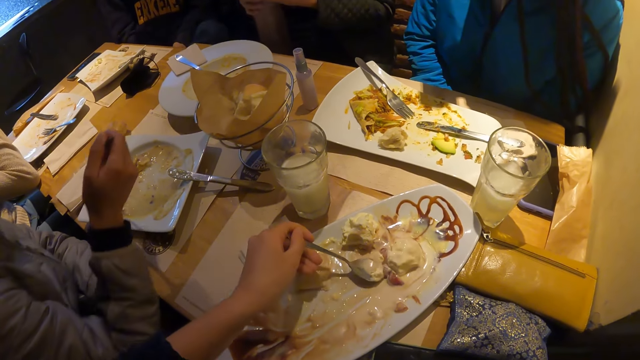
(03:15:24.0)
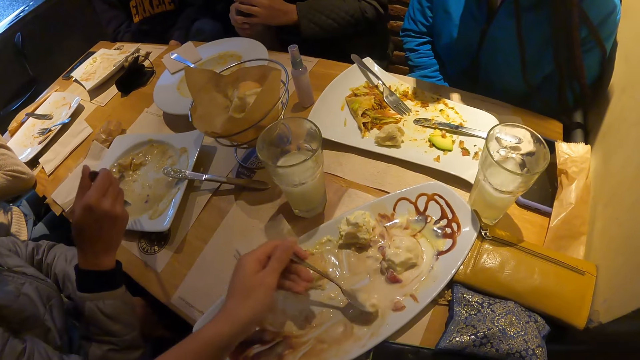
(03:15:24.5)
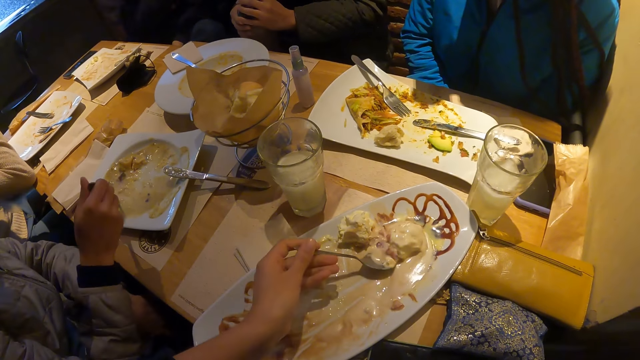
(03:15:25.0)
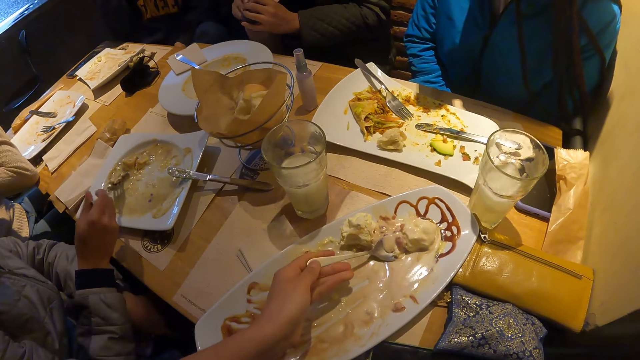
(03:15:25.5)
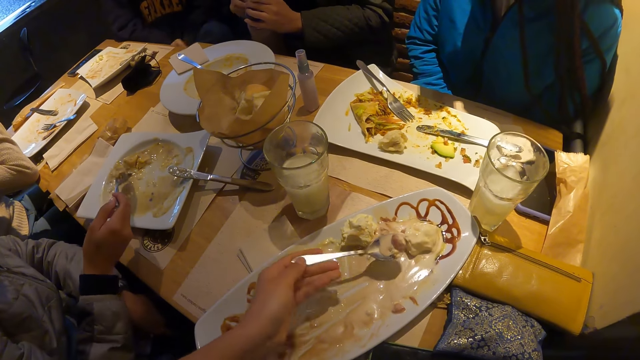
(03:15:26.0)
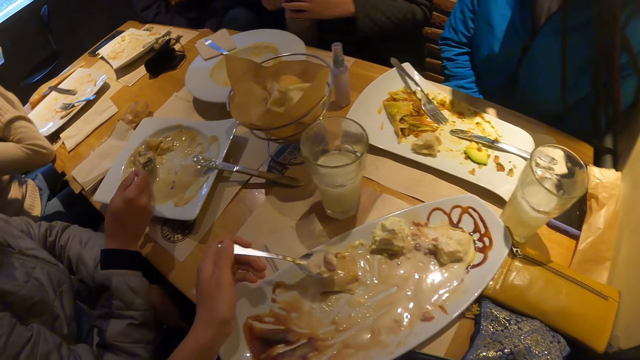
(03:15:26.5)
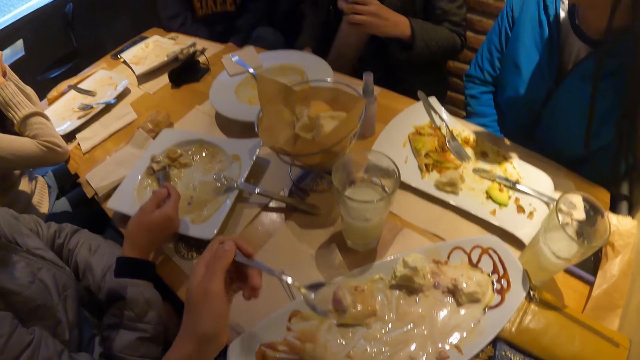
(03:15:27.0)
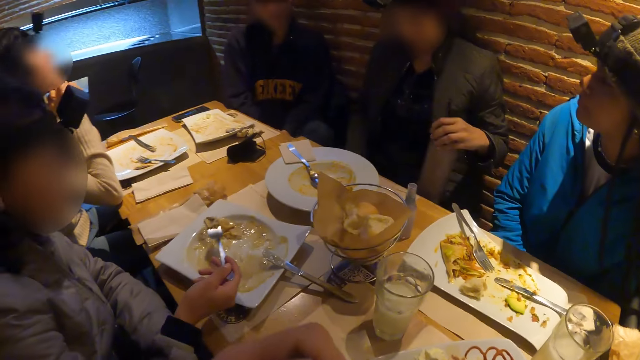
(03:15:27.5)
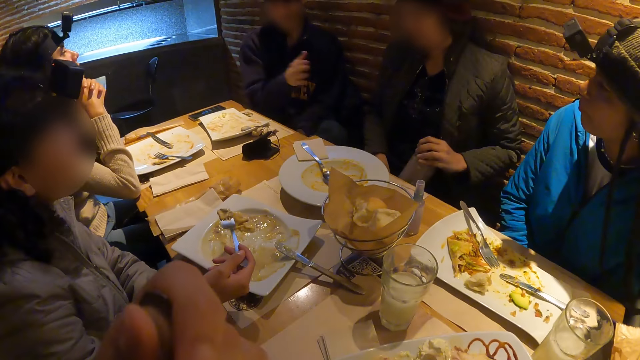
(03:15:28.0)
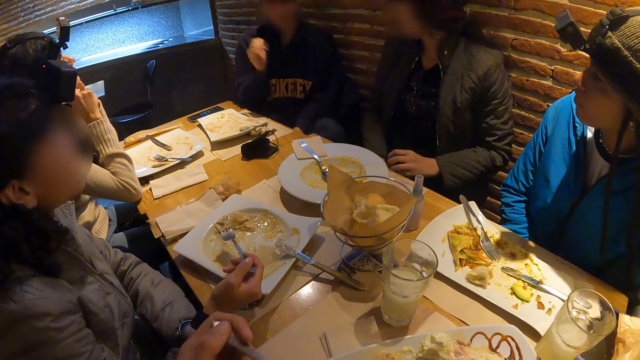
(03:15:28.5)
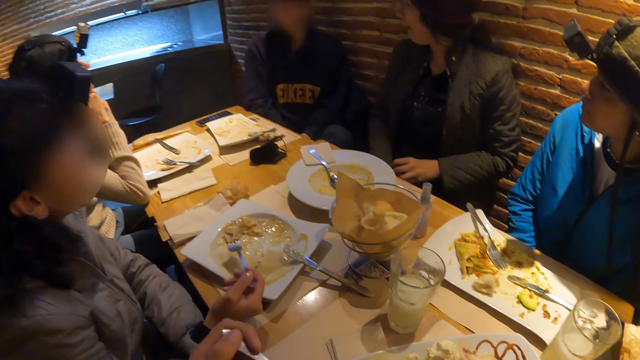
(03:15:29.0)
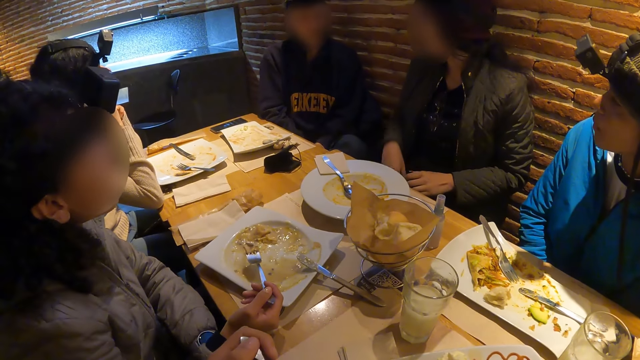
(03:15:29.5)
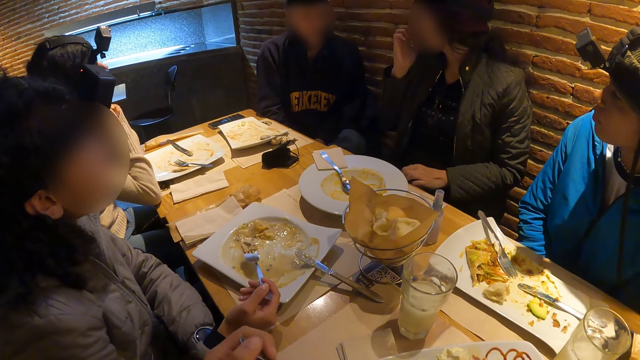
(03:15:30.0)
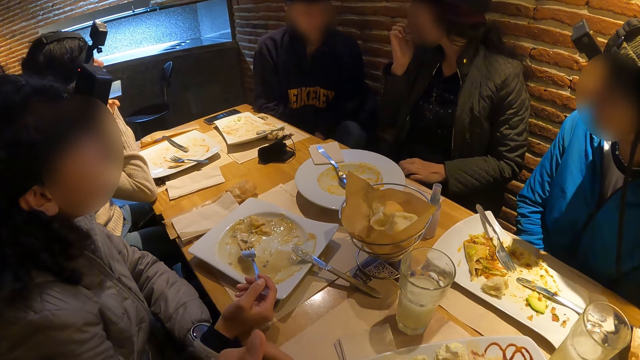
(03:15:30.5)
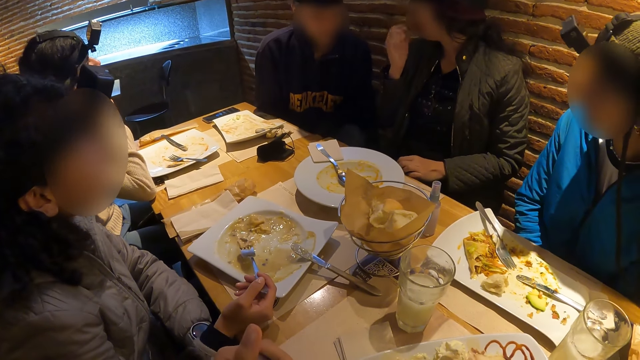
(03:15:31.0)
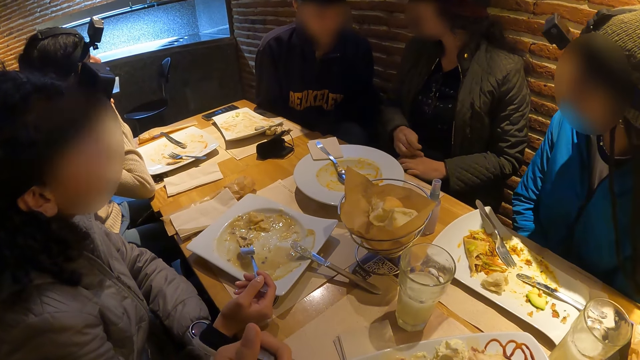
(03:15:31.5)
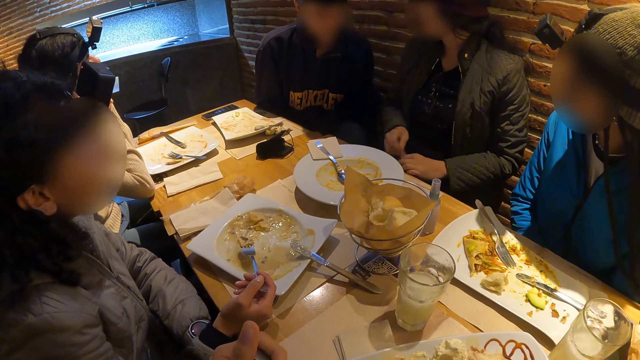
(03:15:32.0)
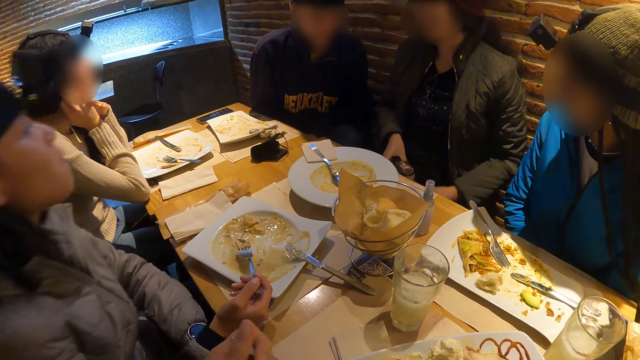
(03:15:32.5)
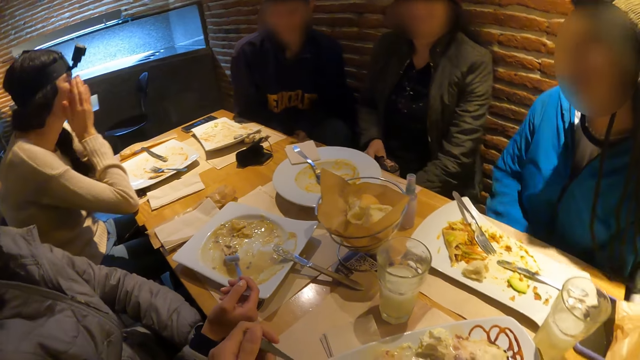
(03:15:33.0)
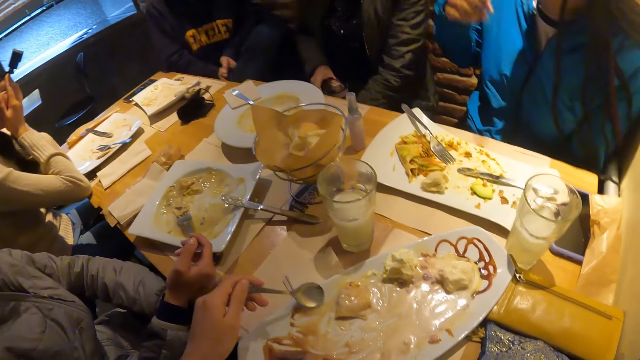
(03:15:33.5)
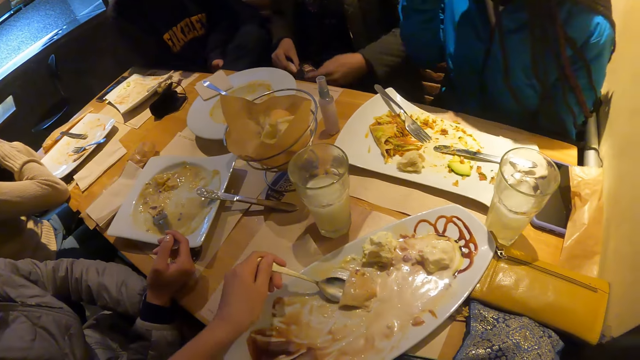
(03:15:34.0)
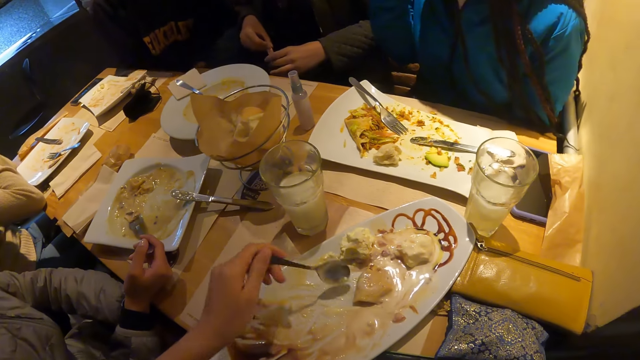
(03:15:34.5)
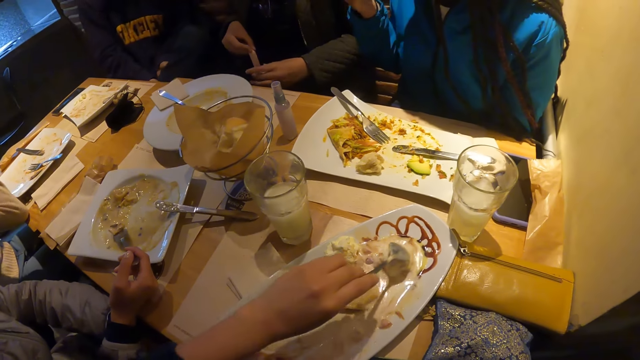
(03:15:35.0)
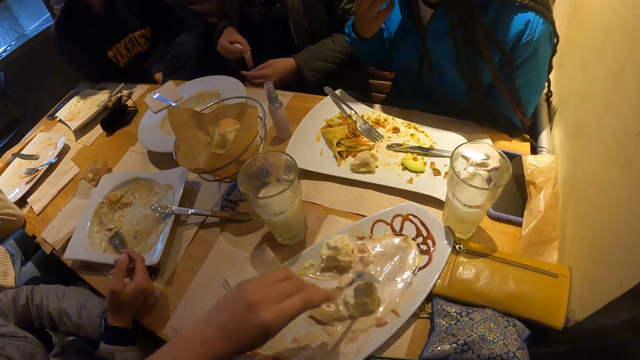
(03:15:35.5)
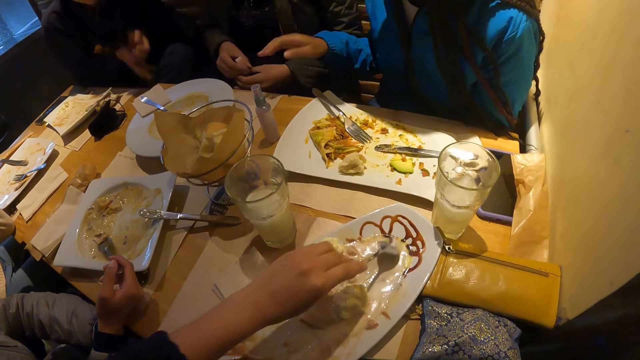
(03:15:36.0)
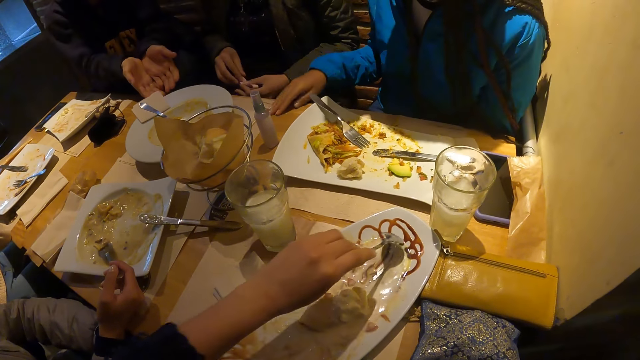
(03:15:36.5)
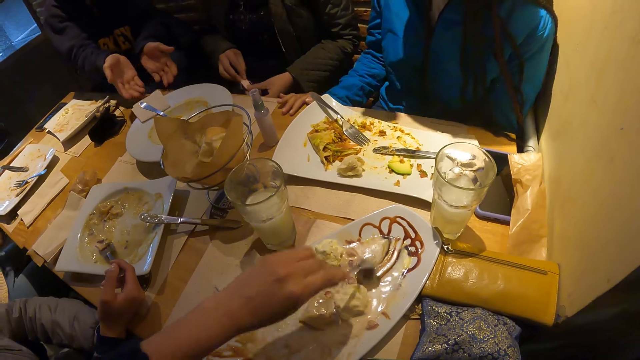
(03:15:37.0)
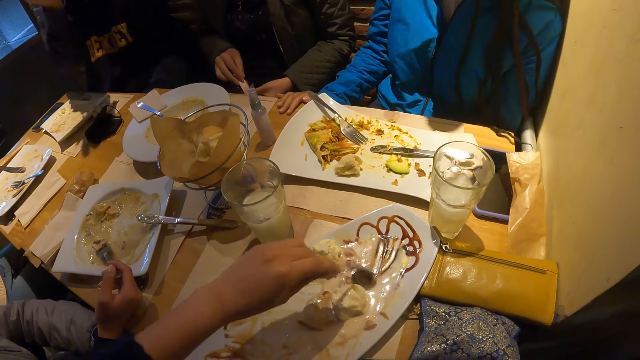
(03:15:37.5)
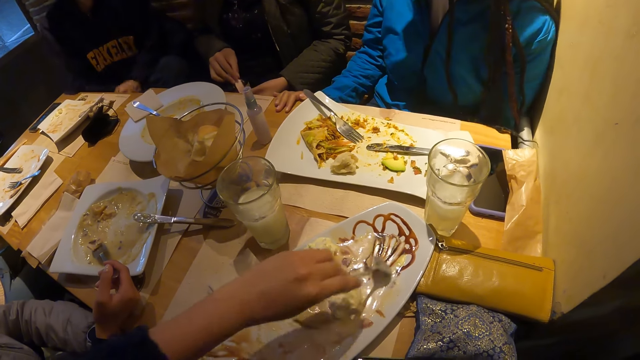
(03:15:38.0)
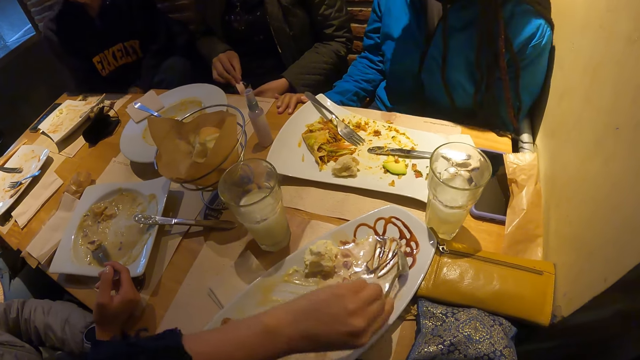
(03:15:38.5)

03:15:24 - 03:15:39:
A man gesticulates with his right hand. The camera wearer eats food. She picks food with the spoon in her left hand.

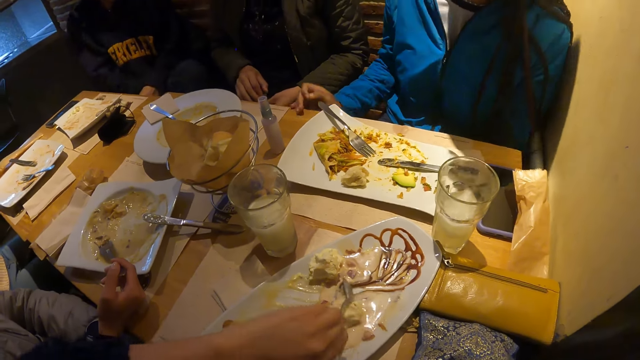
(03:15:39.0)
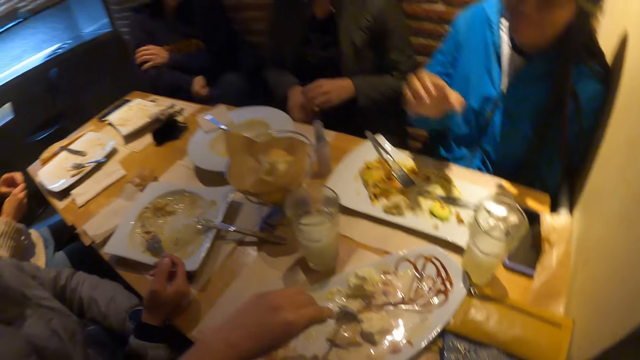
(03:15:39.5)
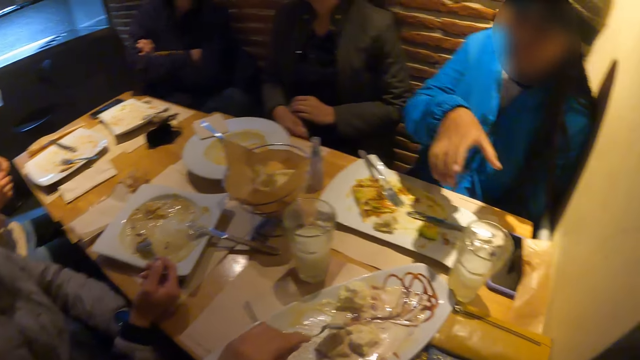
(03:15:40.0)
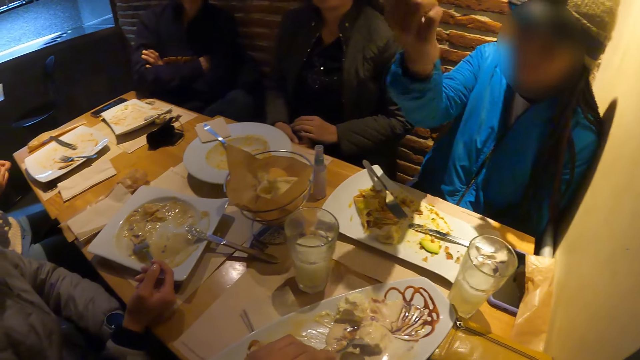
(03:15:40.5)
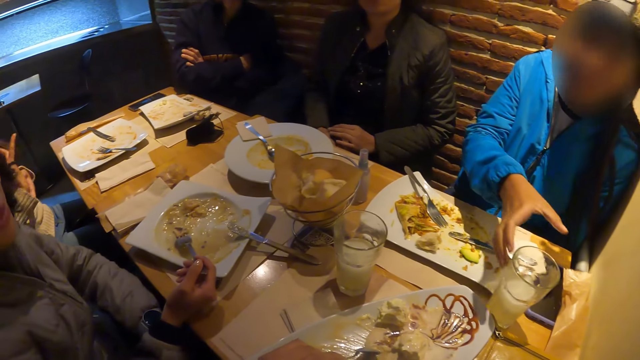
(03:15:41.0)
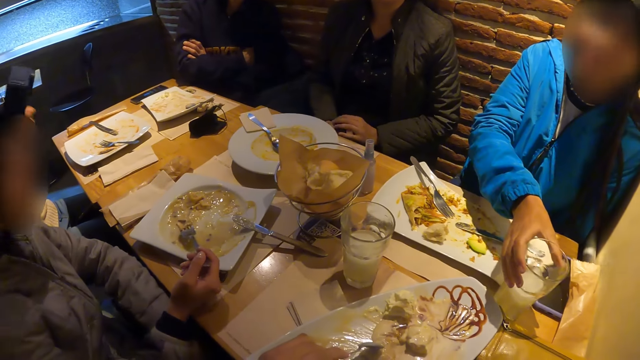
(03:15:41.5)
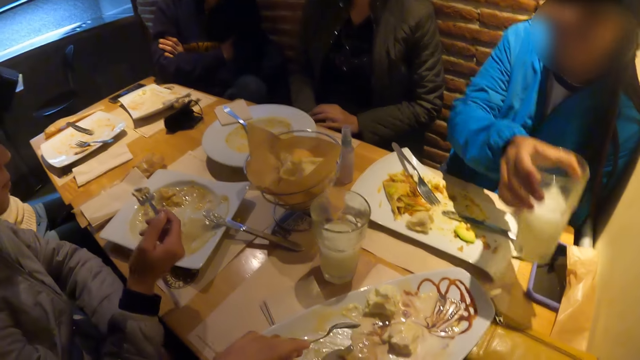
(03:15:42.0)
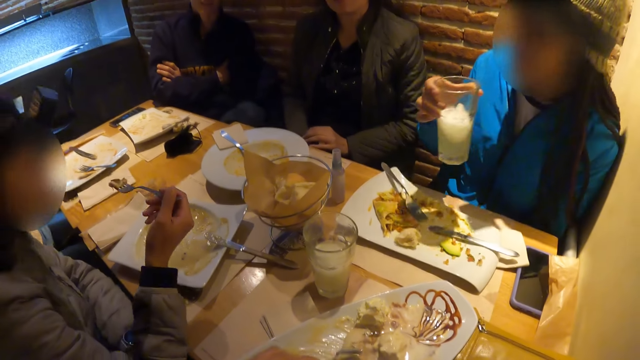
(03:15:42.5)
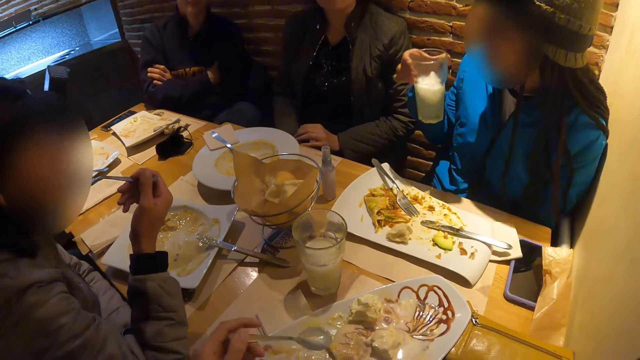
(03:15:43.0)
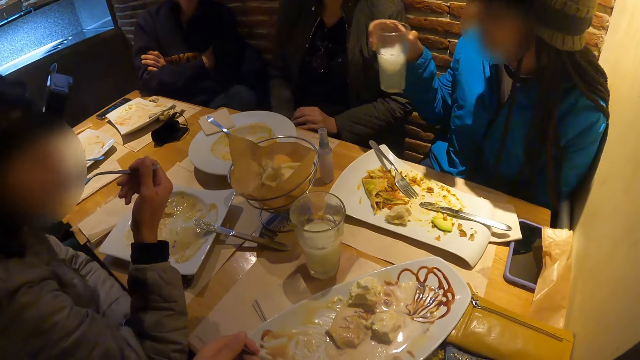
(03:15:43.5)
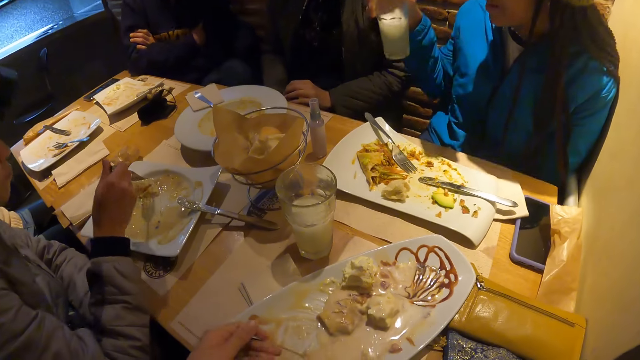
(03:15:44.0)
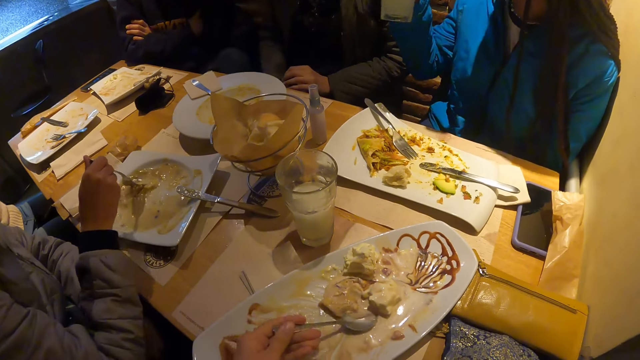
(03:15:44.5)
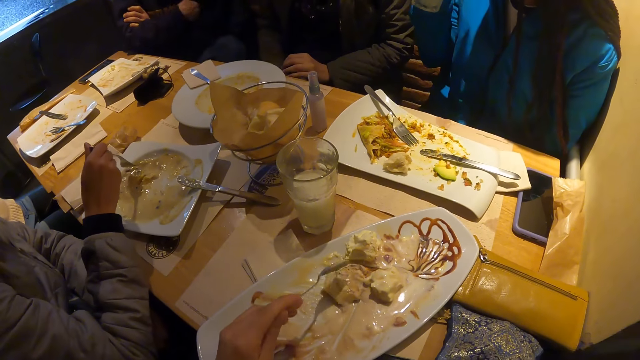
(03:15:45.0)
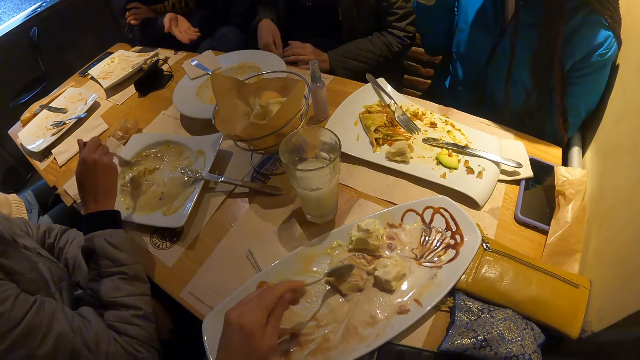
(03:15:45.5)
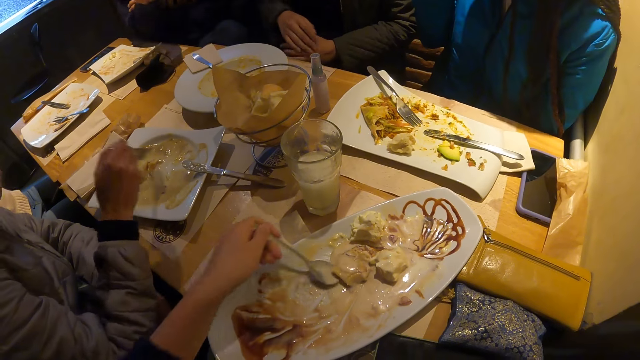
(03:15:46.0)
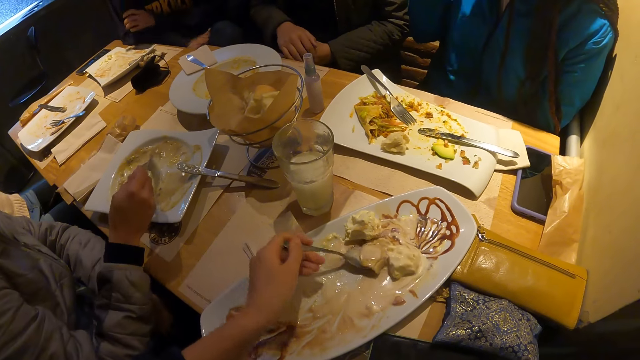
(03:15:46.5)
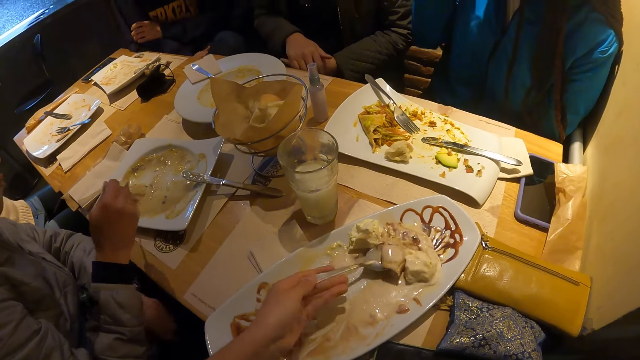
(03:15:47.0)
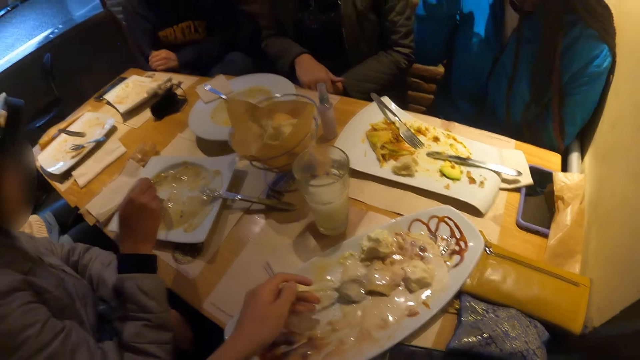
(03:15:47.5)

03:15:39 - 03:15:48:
A woman picks the glass cup with her right hand. A person drinks something. Another woman eats with a fork in her right hand. The camera wearer picks food with the spoon in her left hand.
